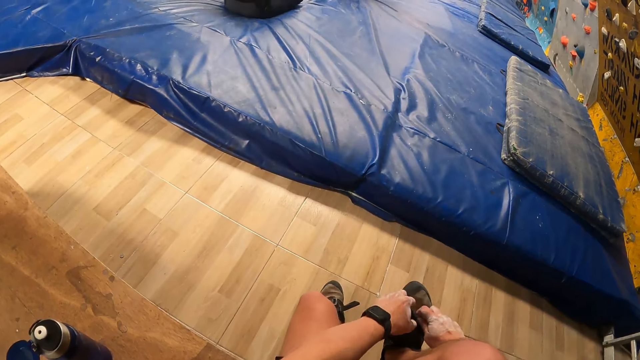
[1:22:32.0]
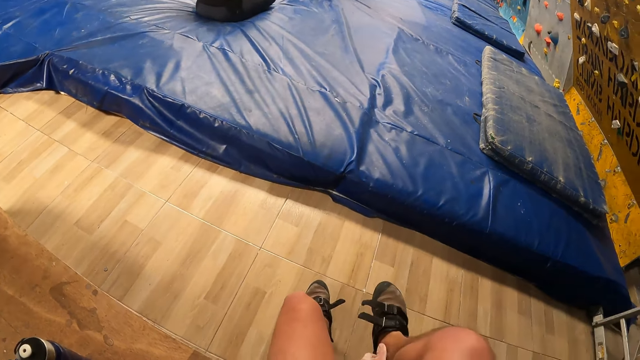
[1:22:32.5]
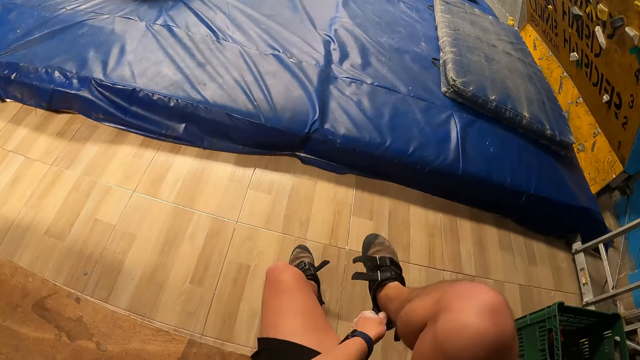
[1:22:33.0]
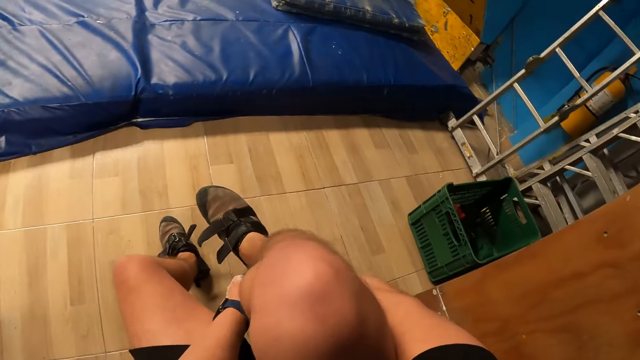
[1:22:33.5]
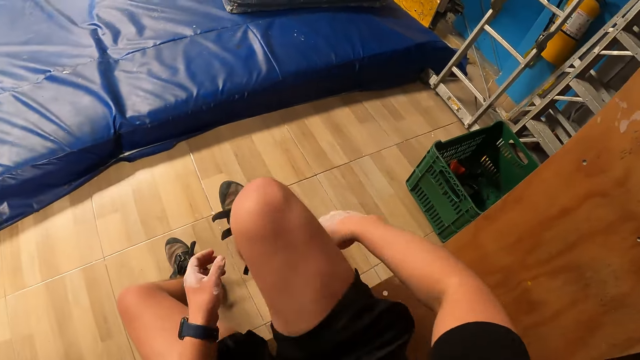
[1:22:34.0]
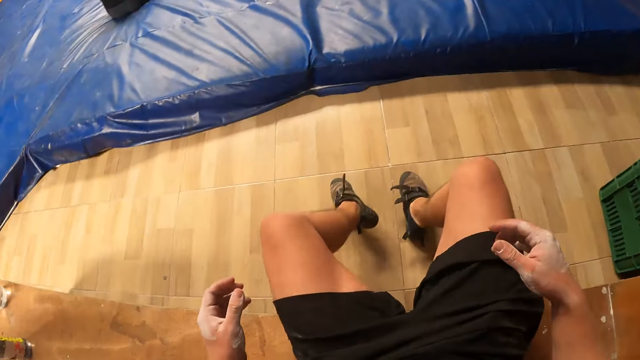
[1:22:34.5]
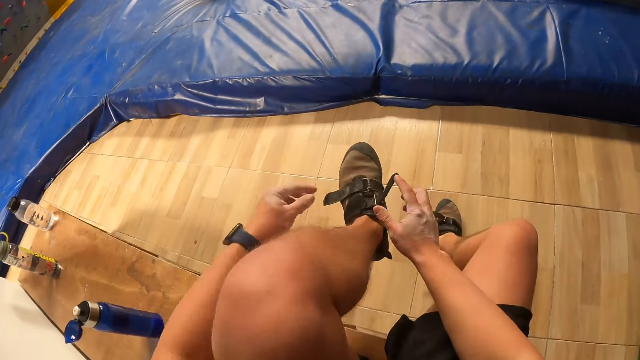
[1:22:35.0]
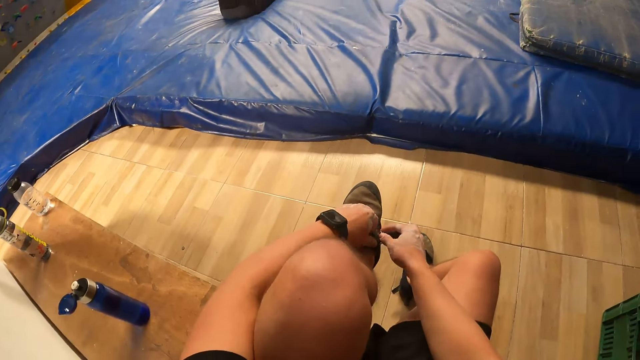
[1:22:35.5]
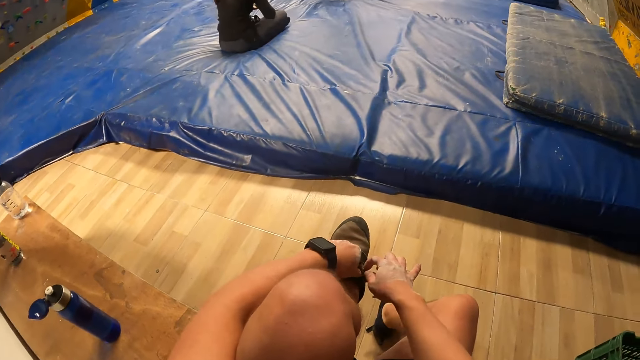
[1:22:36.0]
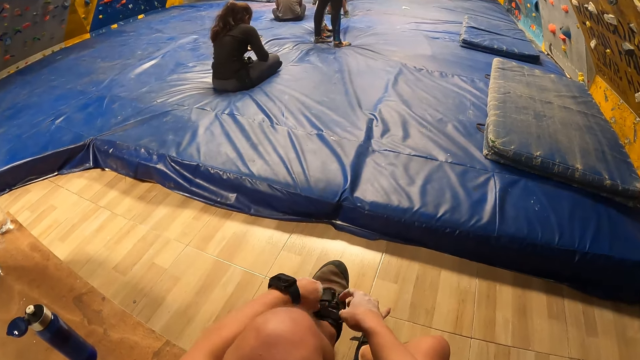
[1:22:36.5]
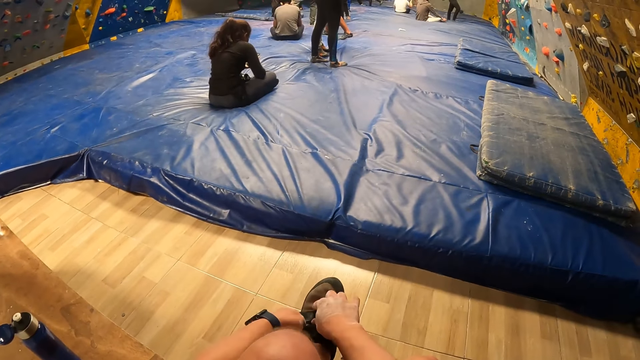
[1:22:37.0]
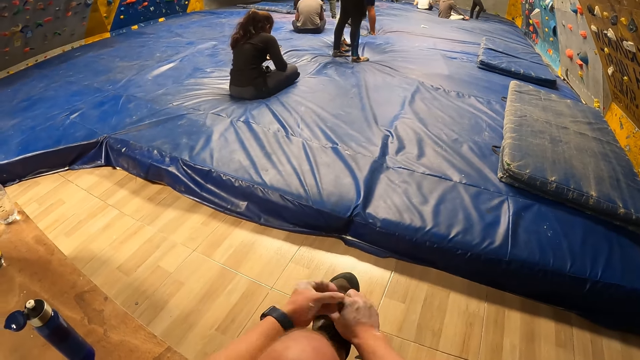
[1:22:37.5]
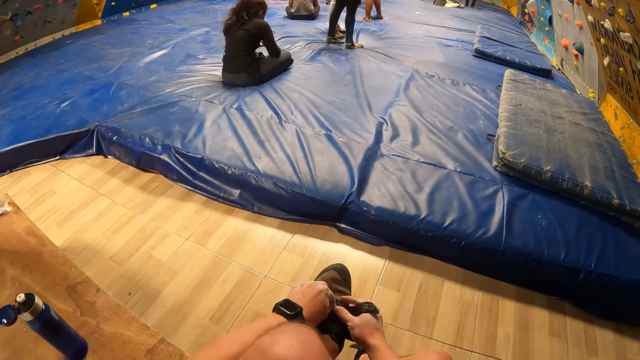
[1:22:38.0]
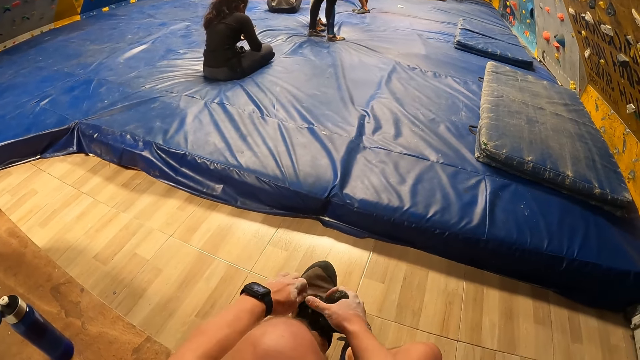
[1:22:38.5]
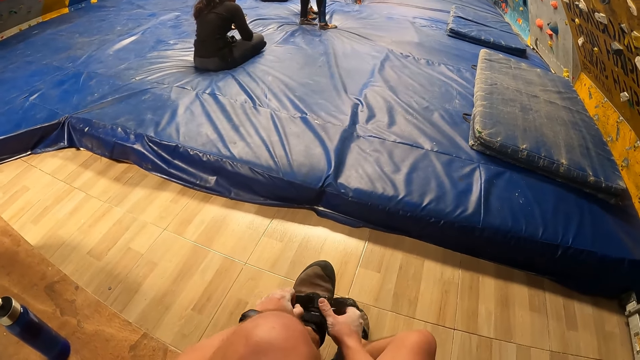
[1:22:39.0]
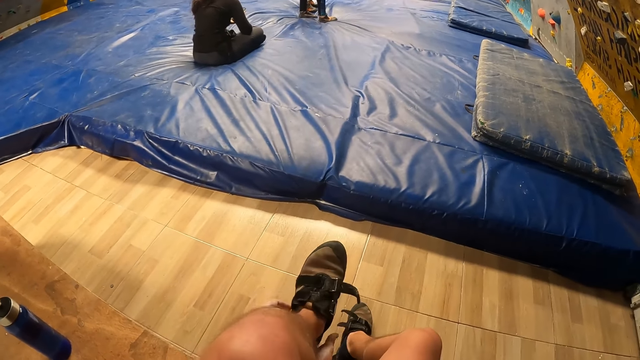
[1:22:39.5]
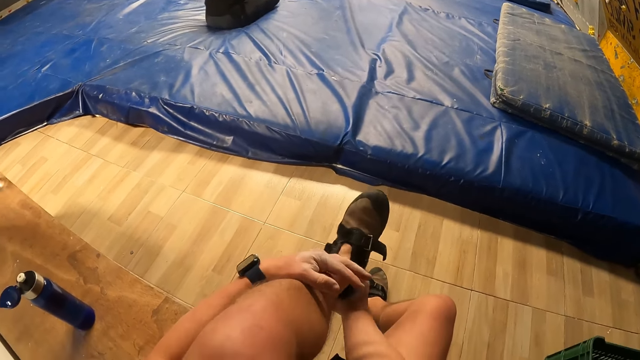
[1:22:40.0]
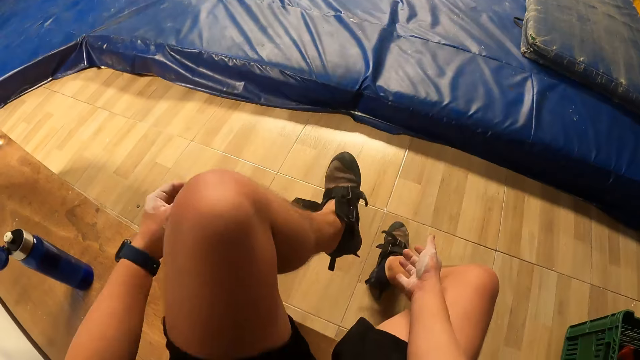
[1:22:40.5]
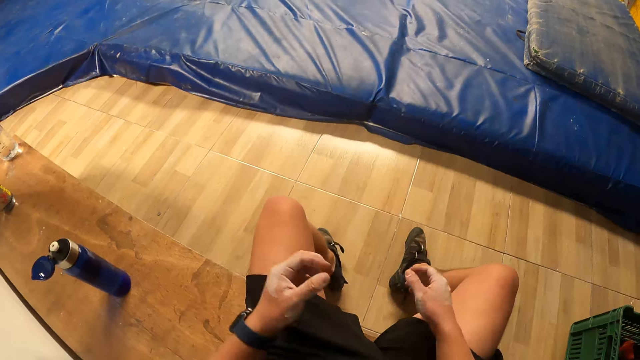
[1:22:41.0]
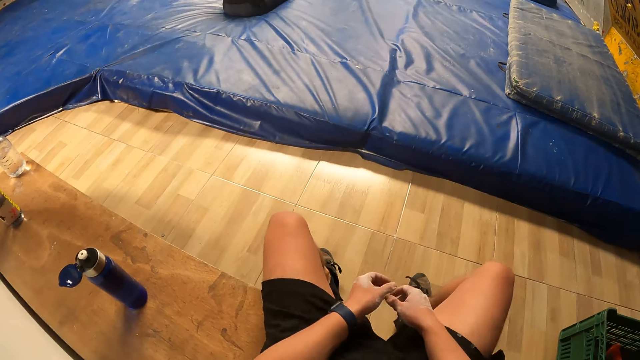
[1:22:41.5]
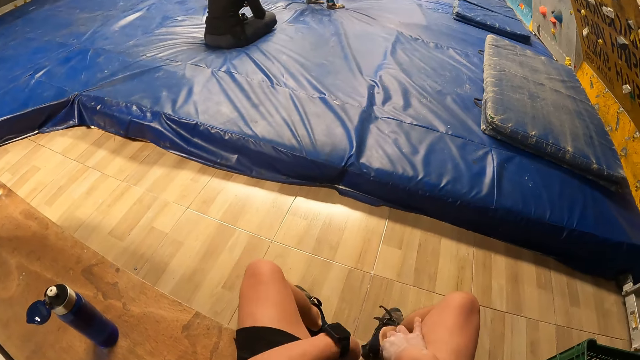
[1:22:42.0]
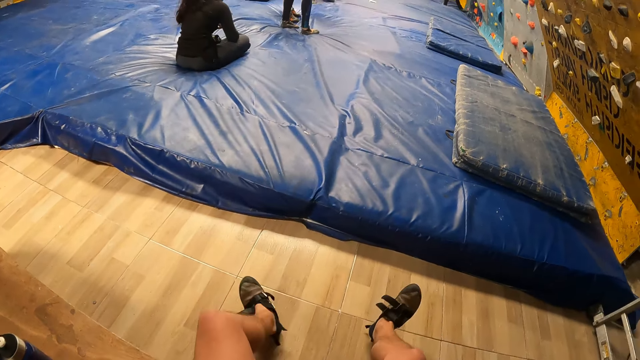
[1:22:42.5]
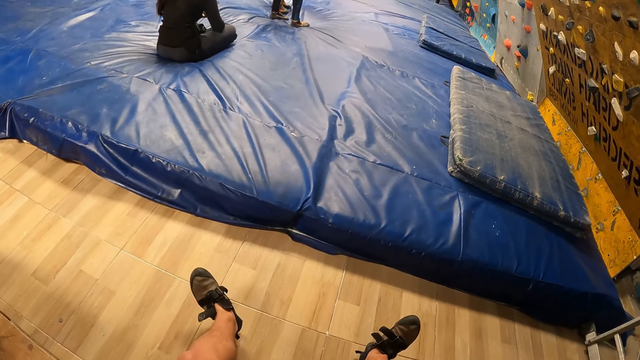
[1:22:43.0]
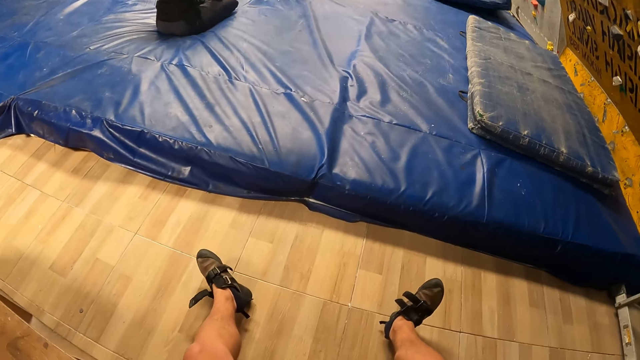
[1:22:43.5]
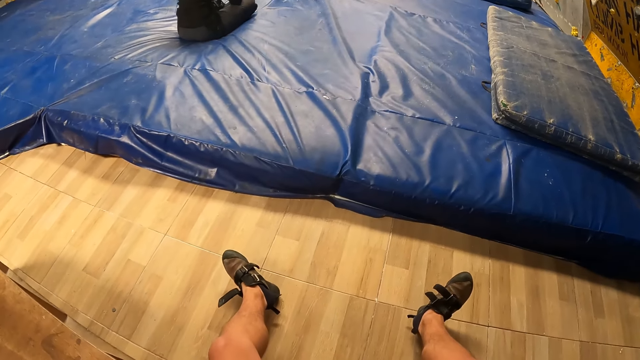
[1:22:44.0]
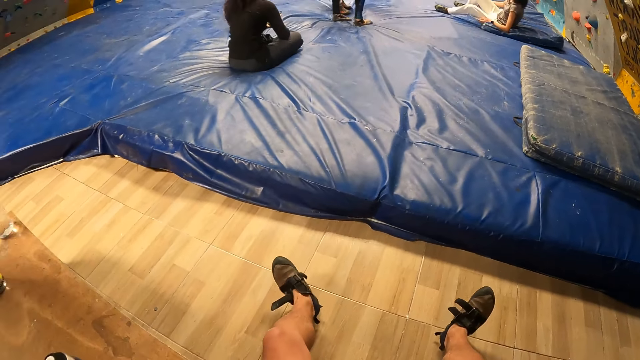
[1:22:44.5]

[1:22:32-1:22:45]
The camera wearer closes the shoe. He adjusts the shoe. He looks around. He lowers the leg. He lifts the leg. He loosens his left shoe with both hands. He looks around. He adjusts the shoe. He lowers the leg. He moves the legs. He stretches out his legs.

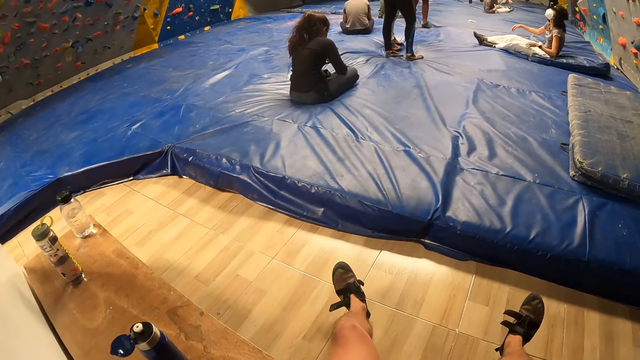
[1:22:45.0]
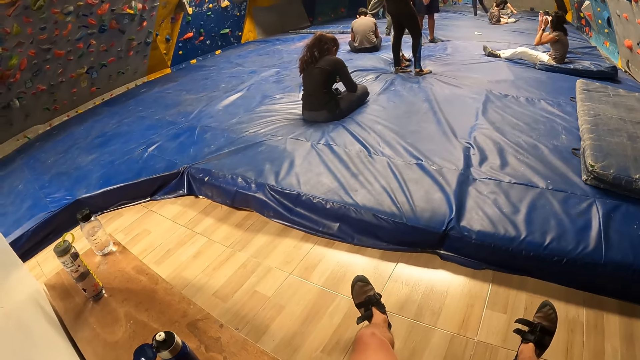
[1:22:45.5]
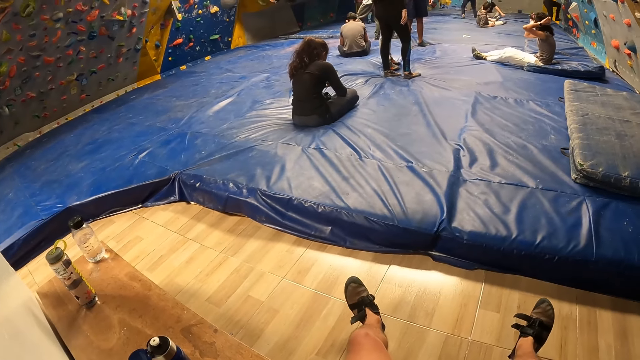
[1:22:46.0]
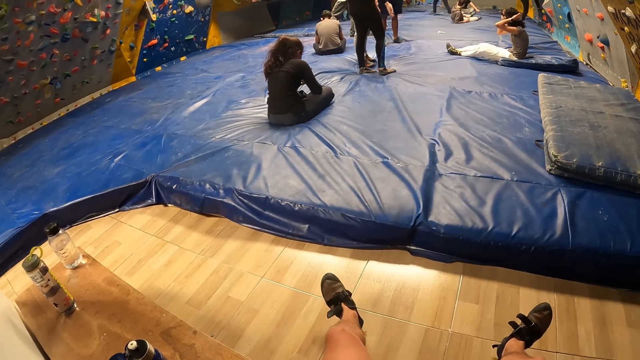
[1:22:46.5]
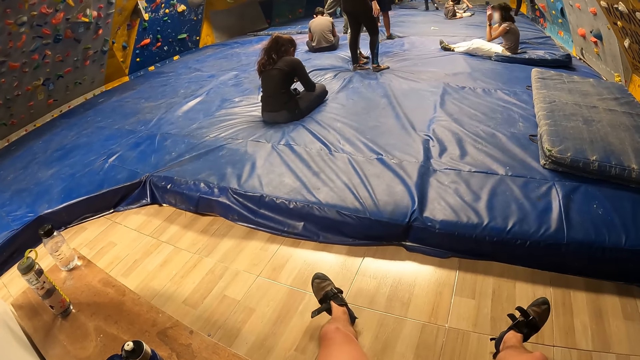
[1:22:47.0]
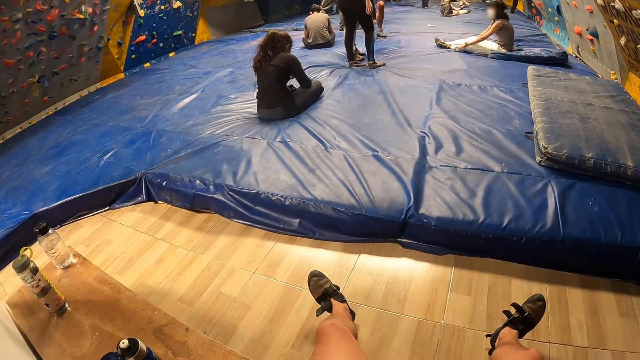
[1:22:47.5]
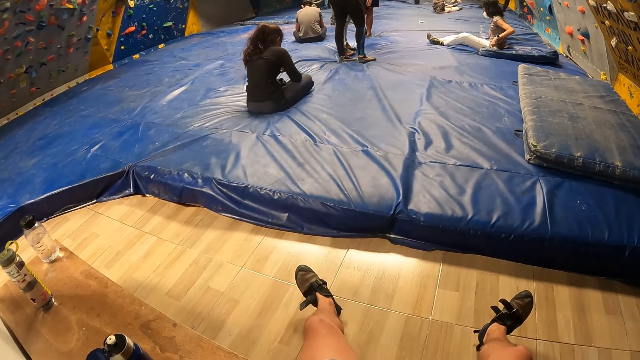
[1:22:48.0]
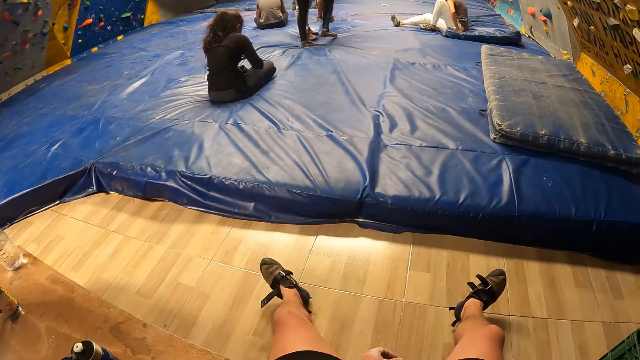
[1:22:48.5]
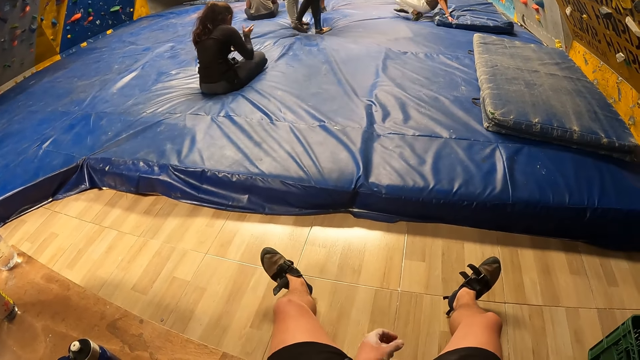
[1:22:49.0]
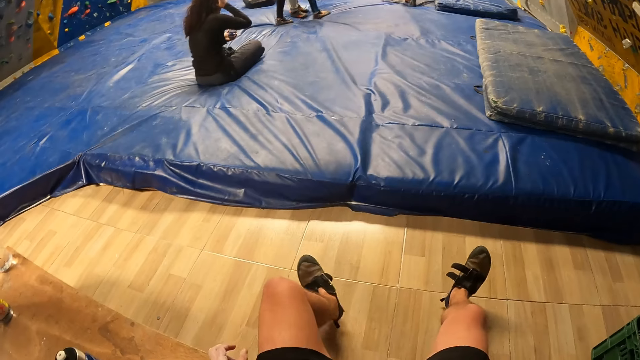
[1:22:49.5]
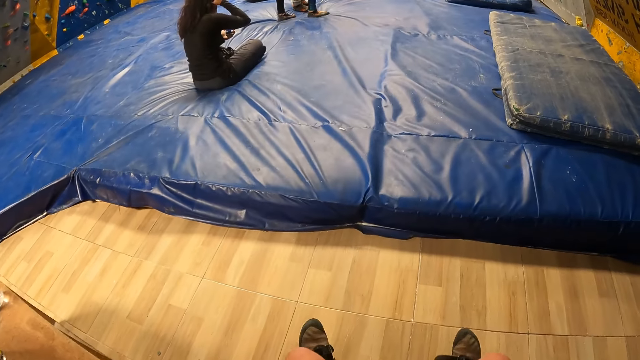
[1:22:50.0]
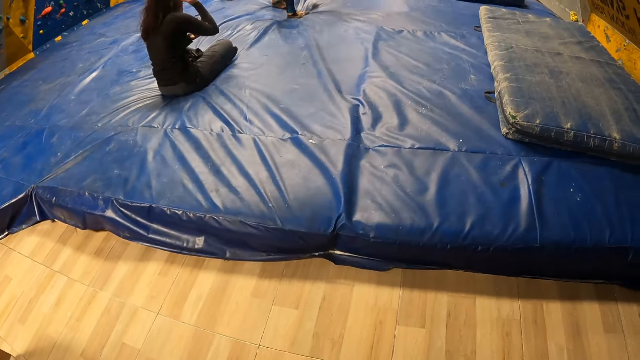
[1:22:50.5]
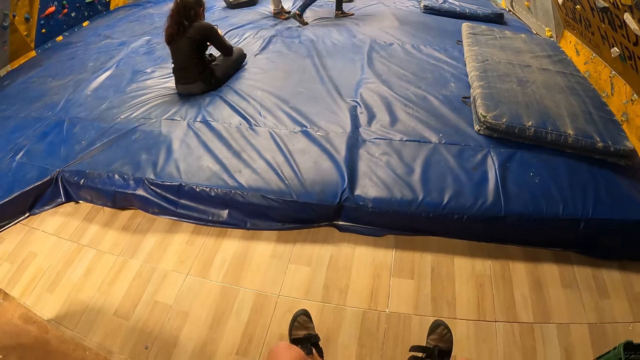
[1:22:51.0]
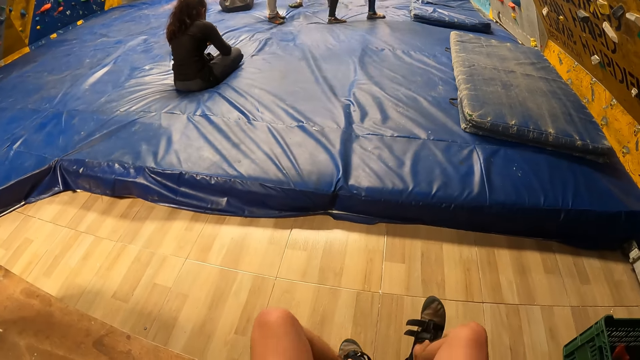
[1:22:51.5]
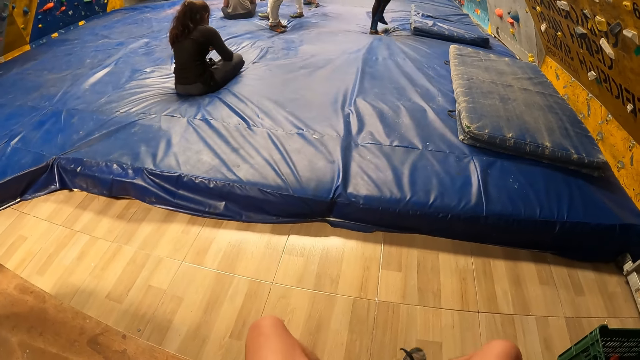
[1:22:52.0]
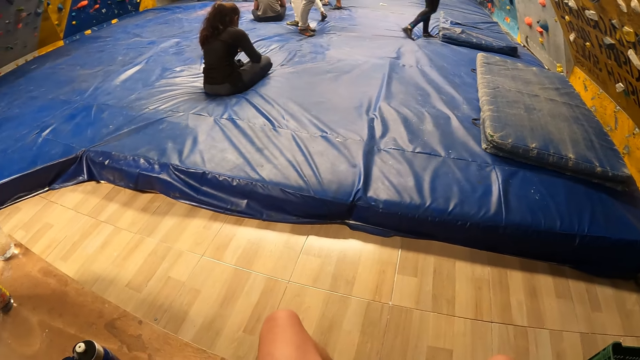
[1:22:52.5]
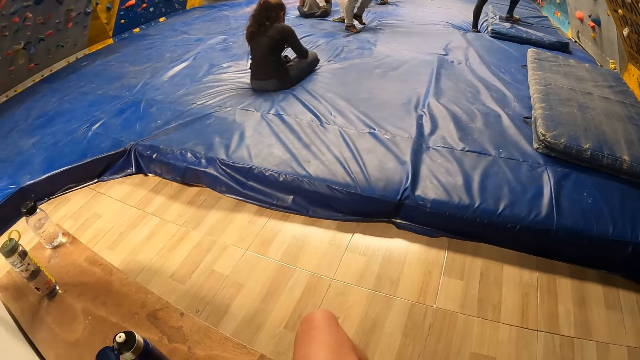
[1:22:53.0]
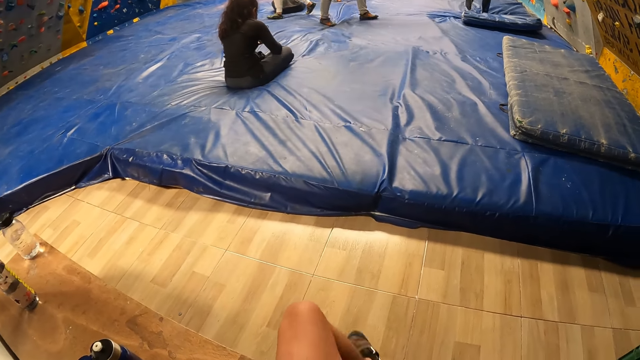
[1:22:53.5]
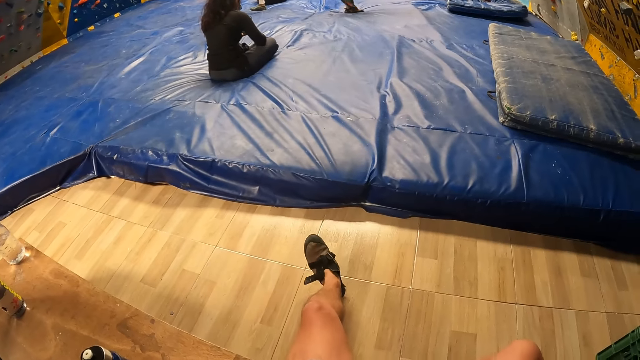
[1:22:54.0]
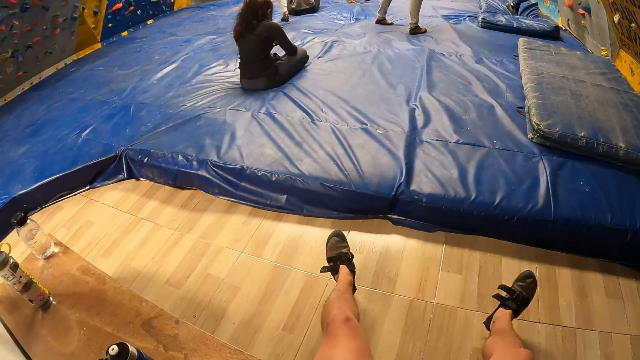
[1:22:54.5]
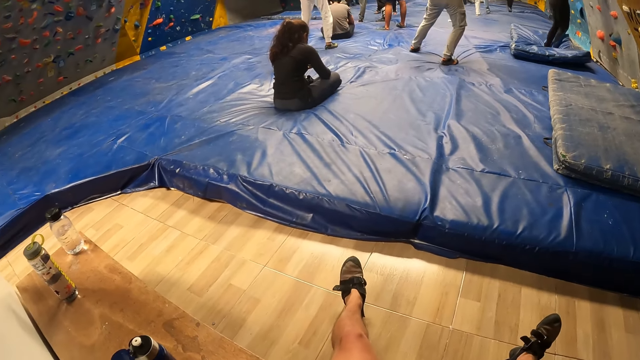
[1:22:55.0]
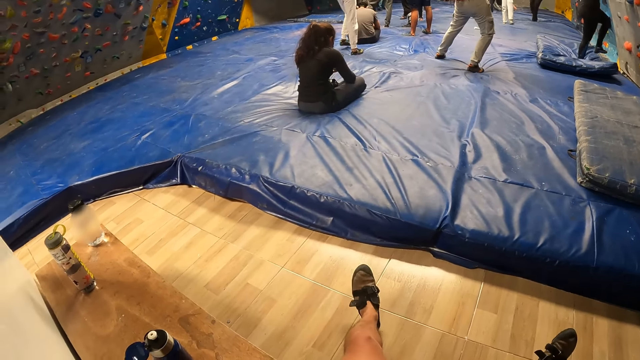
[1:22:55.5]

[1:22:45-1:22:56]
The camera wearer looks around. They move a hand. They fold the legs. They look around. They fold the legs. They look around. They stretch the legs. They look around.
